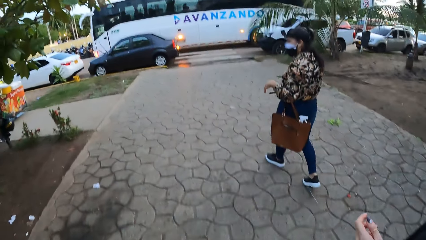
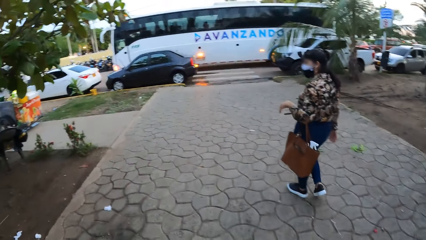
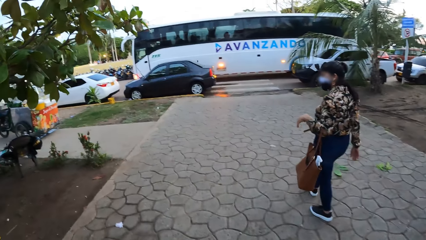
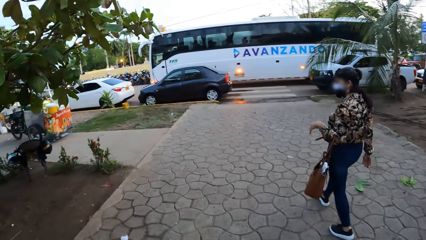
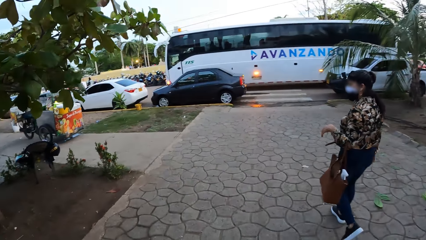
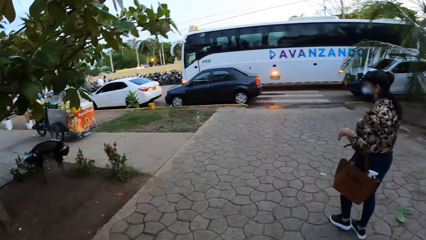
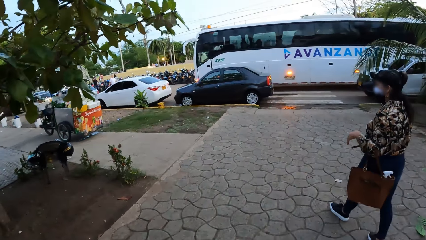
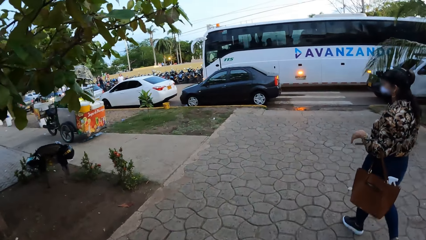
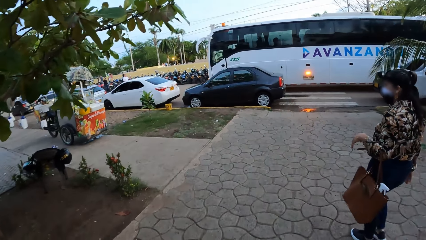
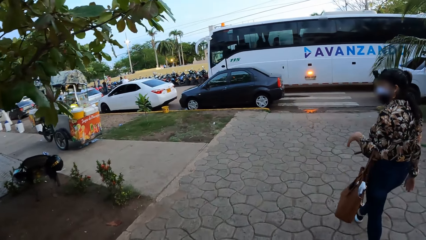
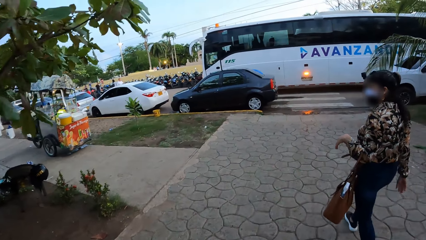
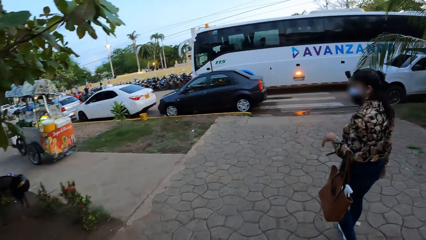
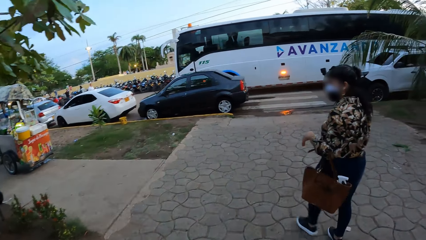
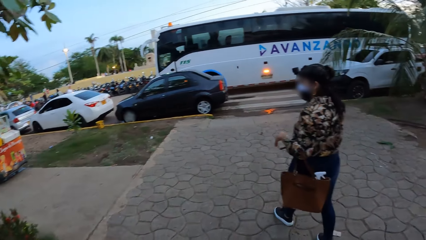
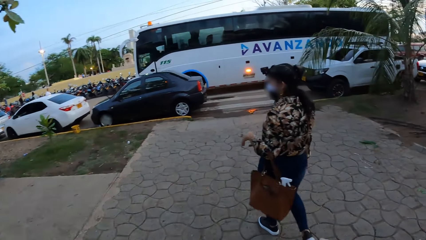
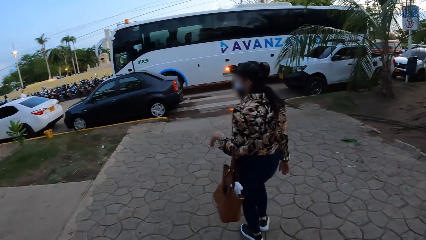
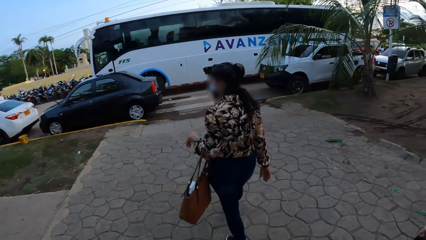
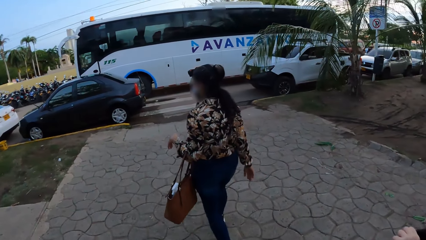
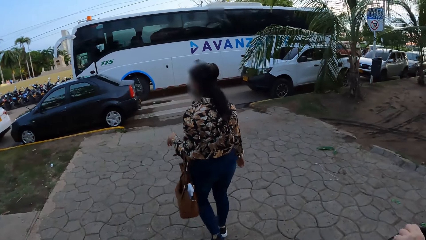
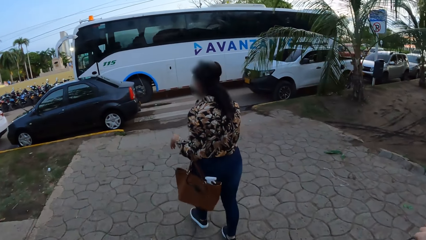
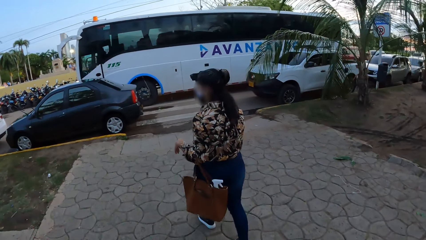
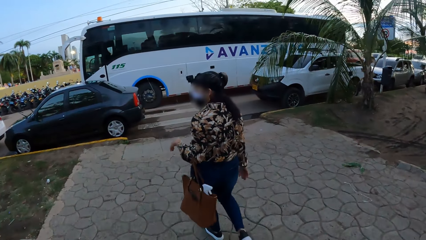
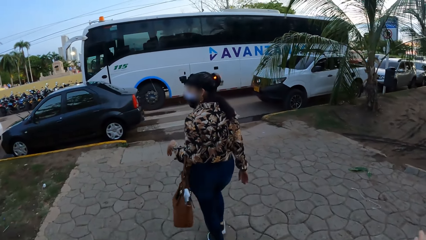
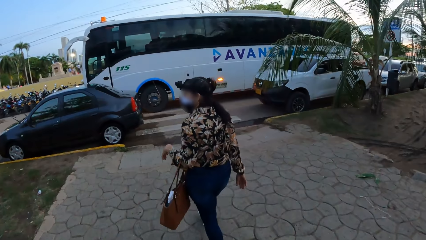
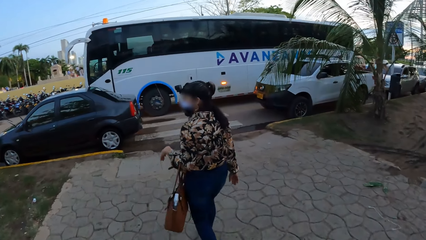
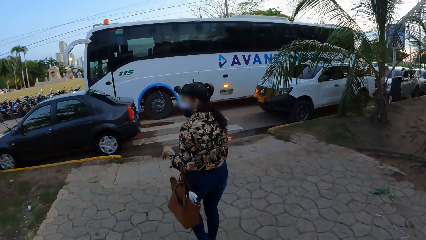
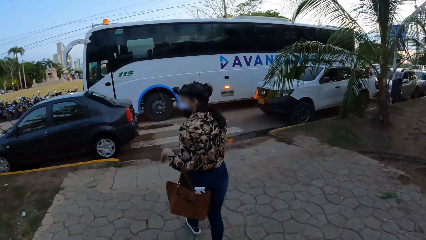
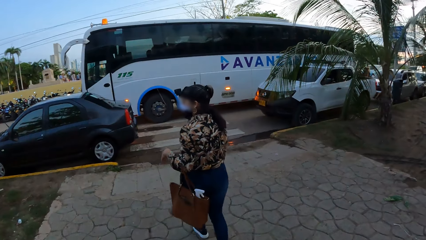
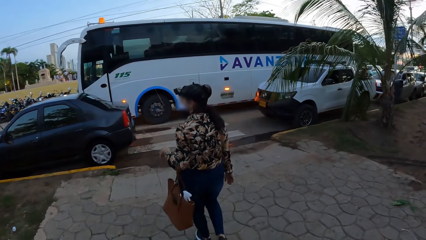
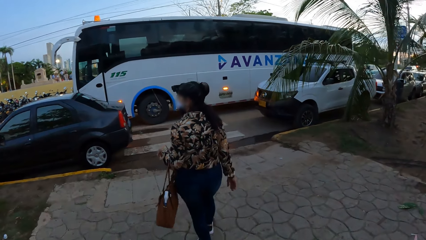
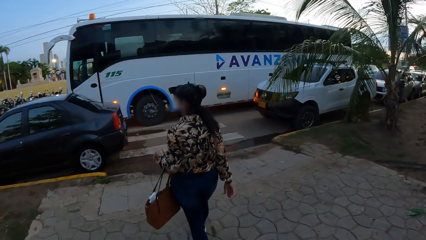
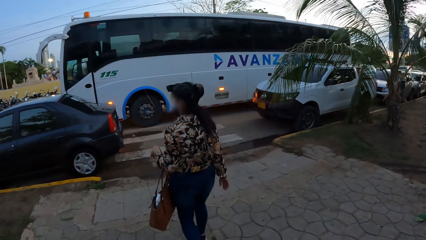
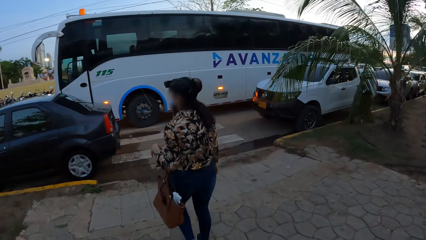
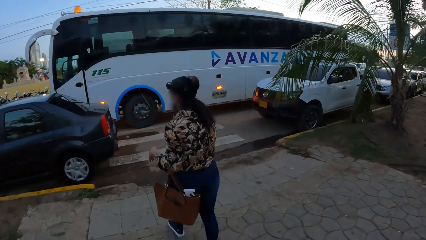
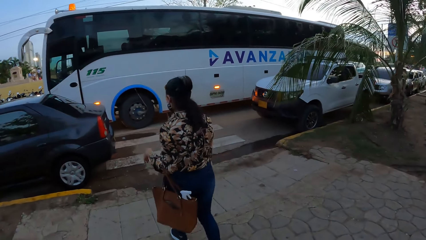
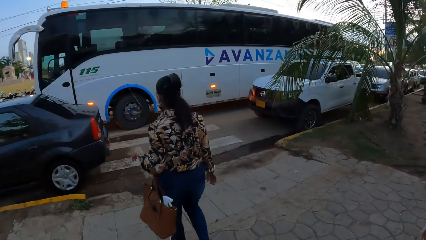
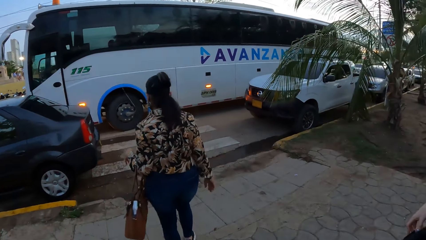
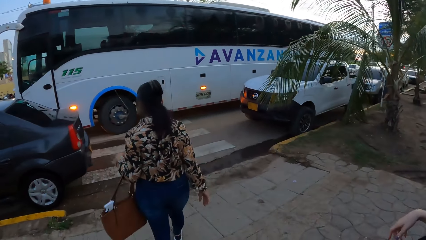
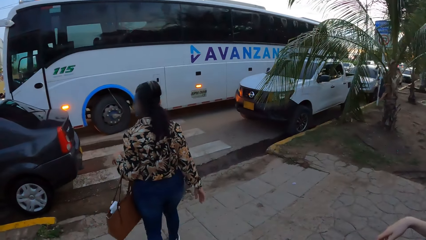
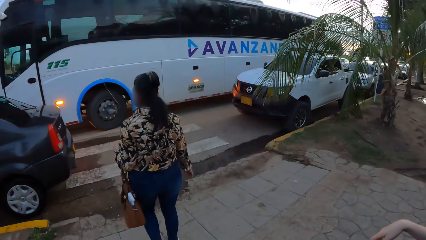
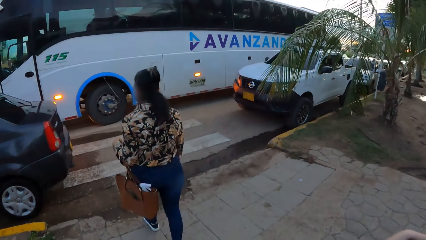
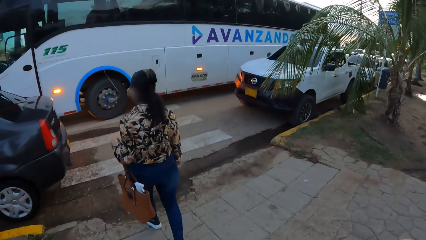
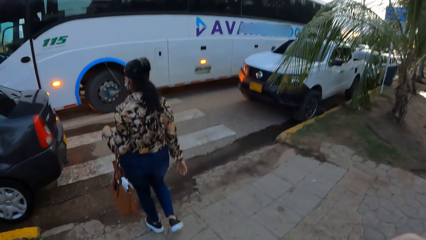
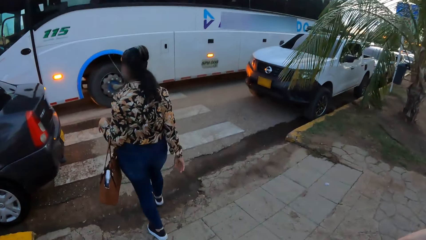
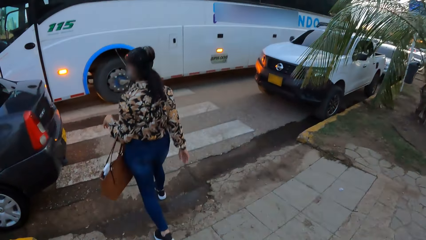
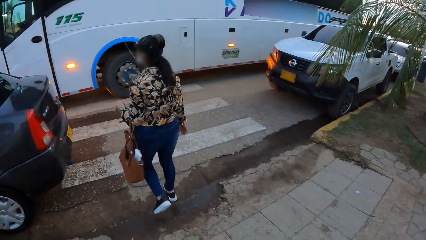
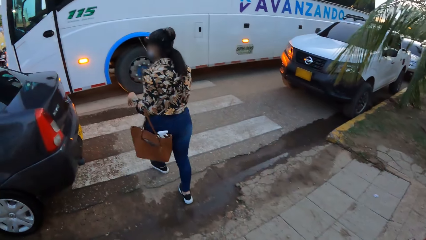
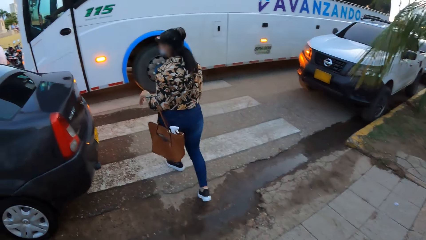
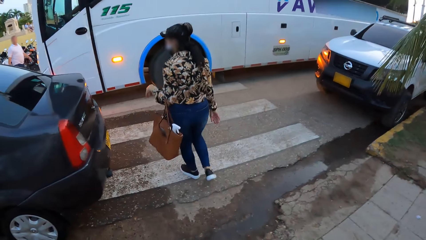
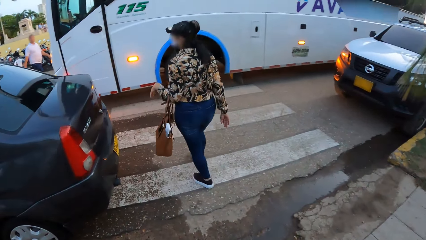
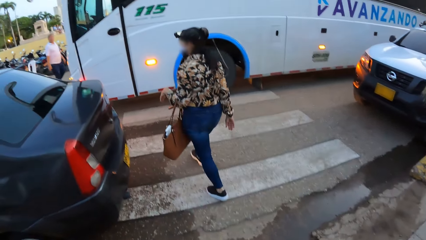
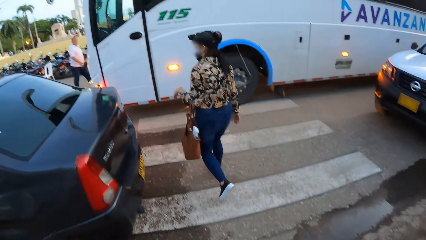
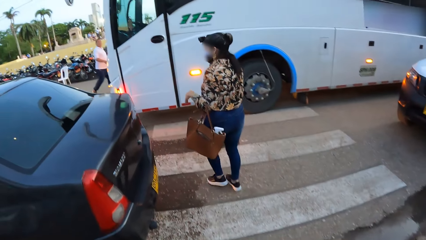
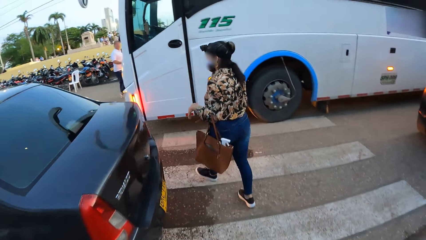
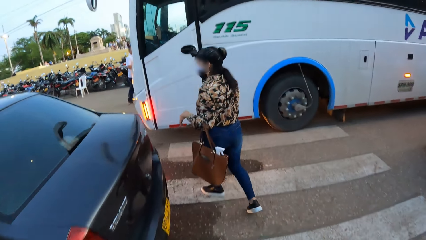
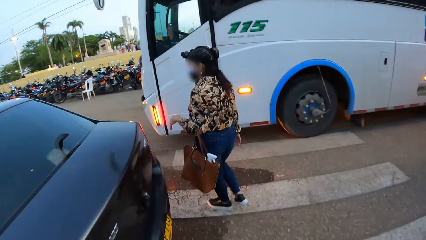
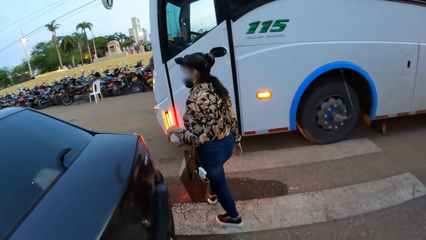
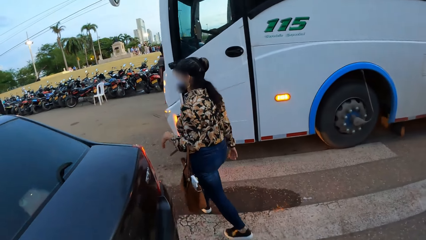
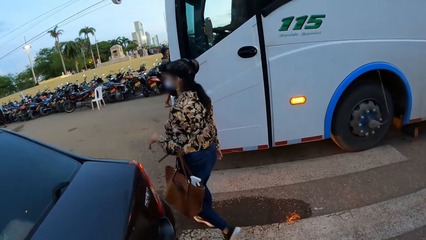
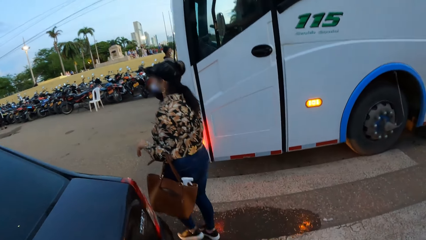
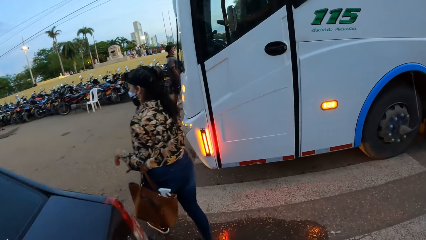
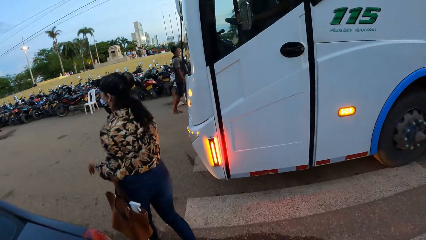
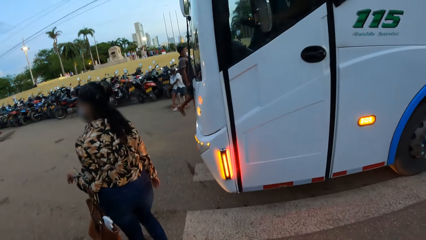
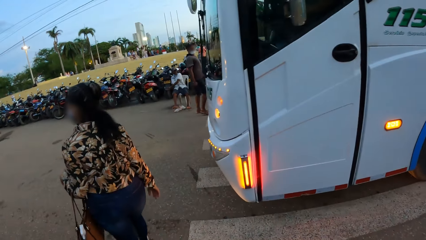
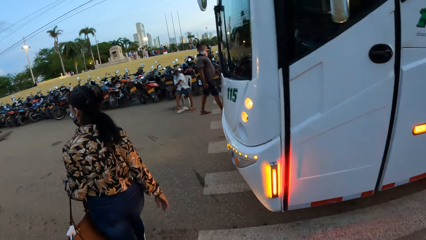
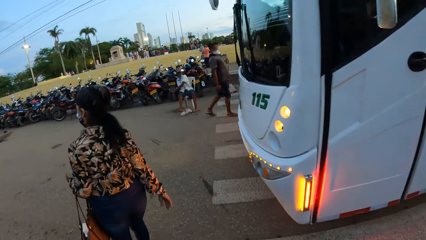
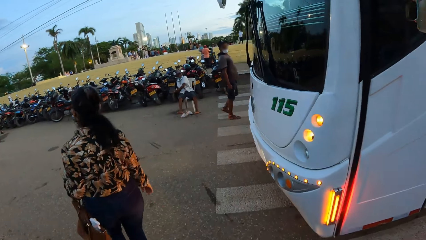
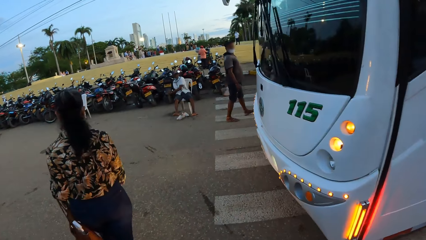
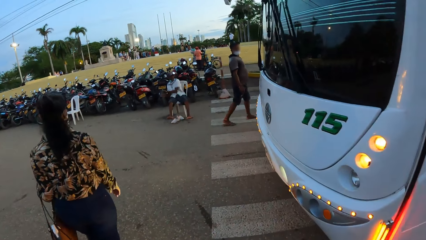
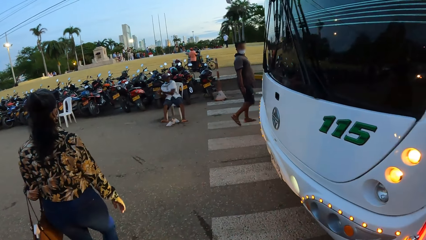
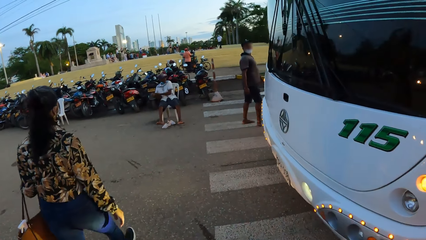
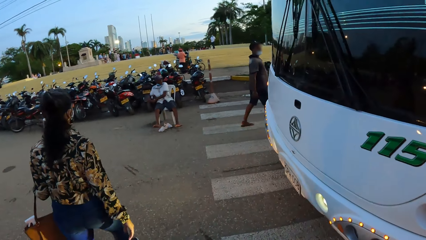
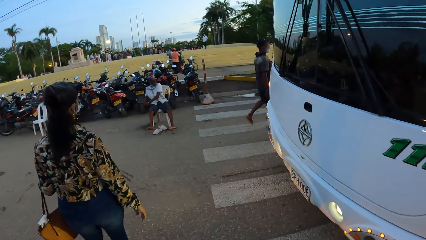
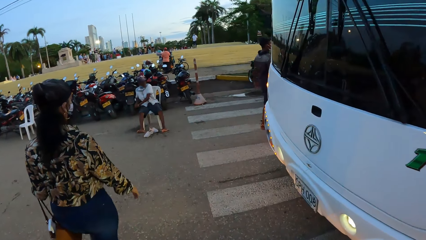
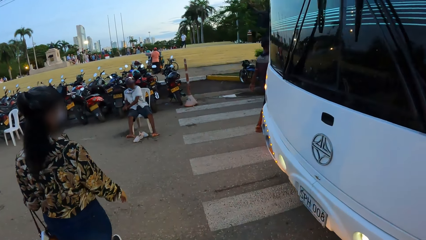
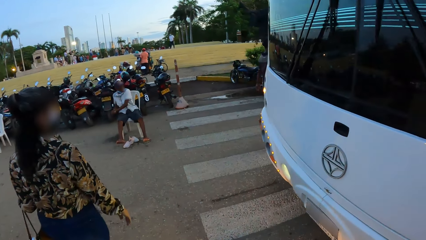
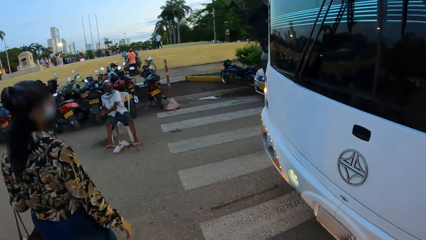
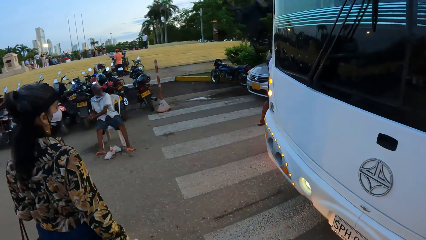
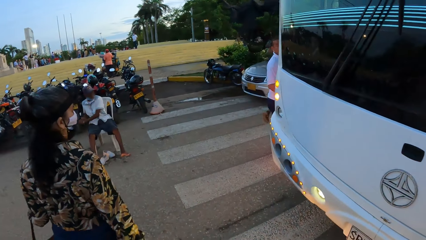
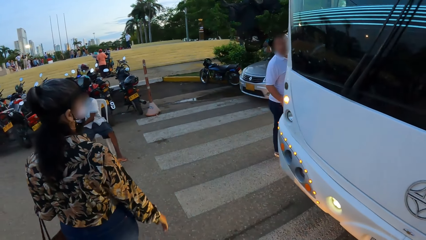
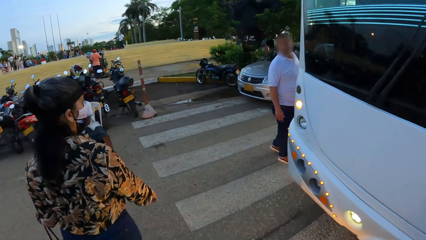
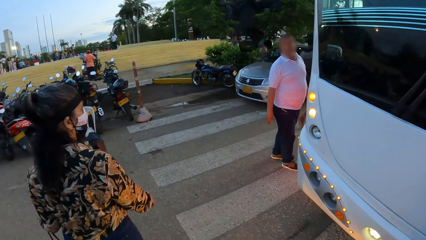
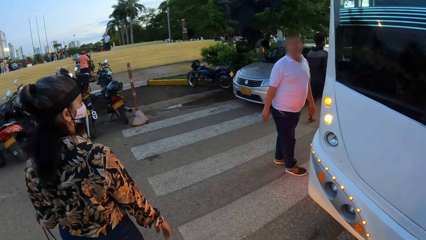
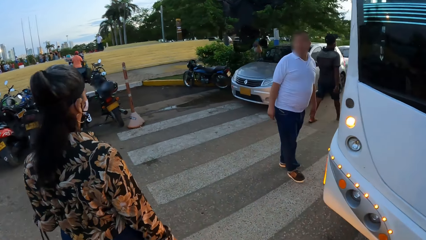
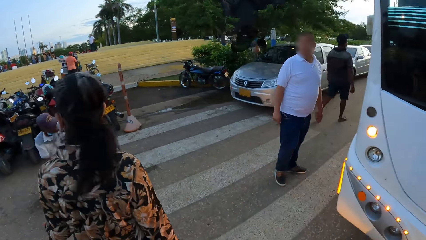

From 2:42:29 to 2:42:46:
The camera wearer walks around. A white car drives past the camera wearer.
